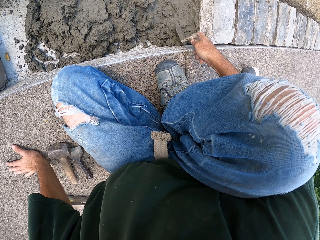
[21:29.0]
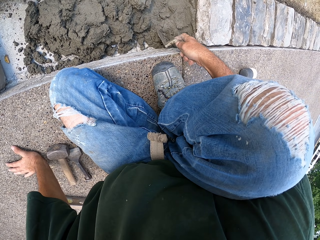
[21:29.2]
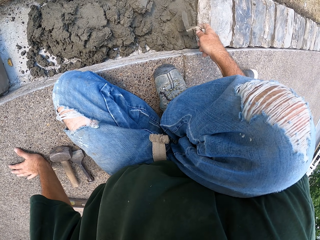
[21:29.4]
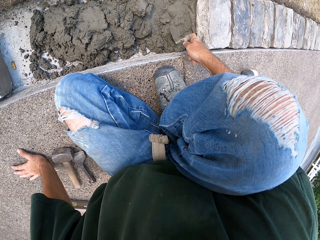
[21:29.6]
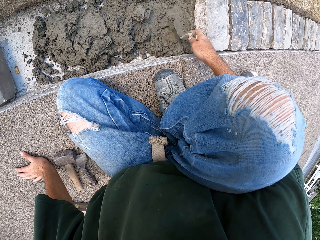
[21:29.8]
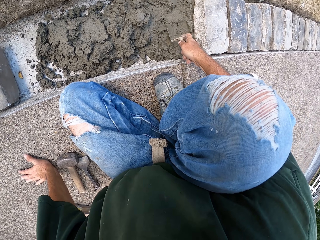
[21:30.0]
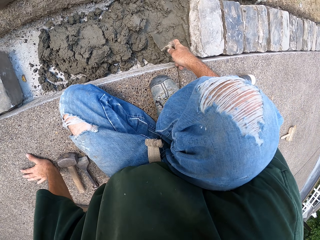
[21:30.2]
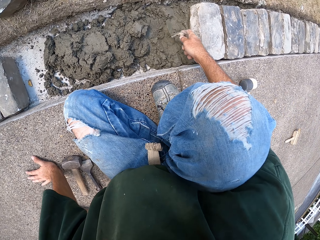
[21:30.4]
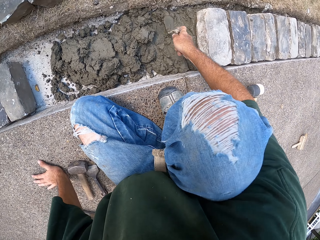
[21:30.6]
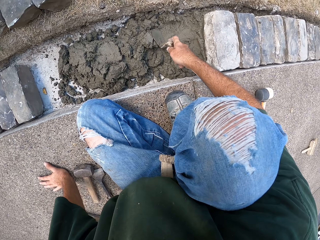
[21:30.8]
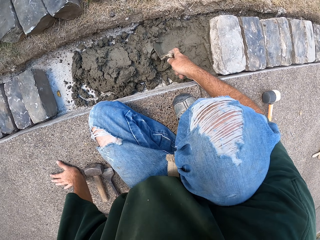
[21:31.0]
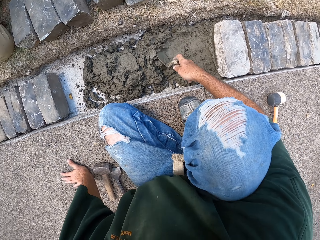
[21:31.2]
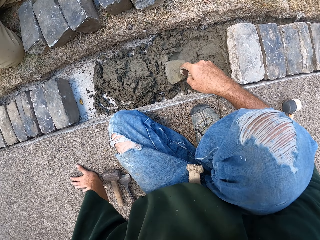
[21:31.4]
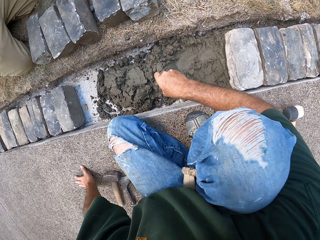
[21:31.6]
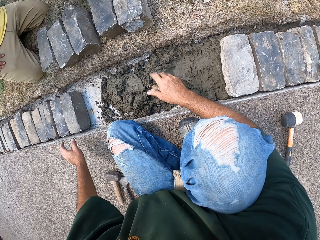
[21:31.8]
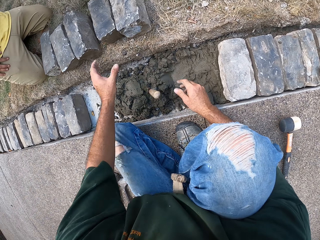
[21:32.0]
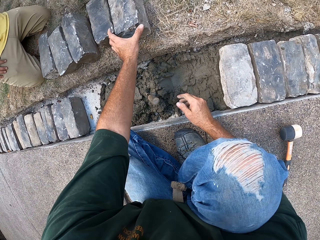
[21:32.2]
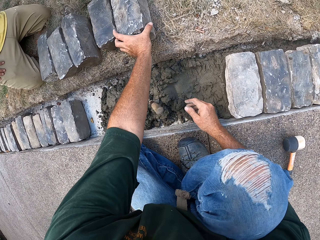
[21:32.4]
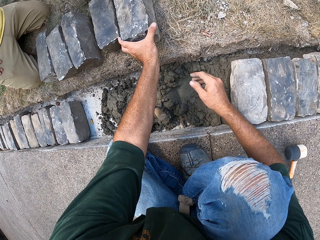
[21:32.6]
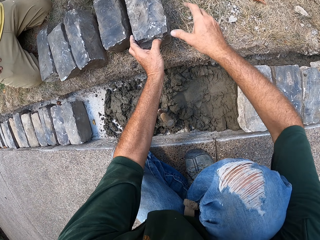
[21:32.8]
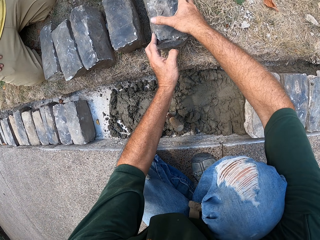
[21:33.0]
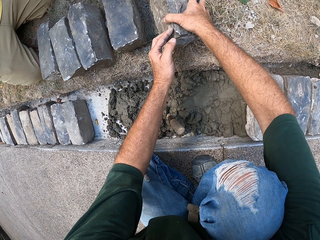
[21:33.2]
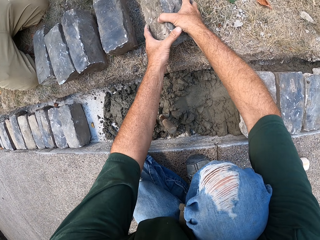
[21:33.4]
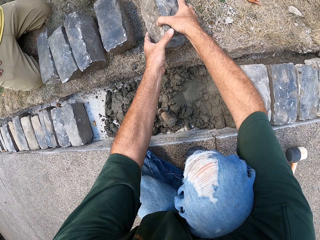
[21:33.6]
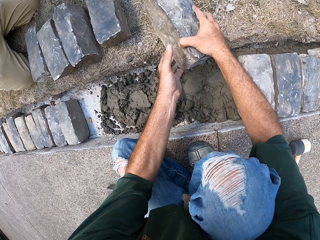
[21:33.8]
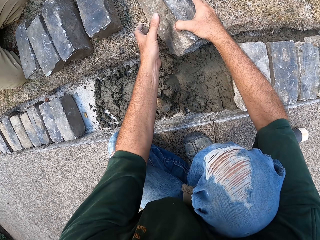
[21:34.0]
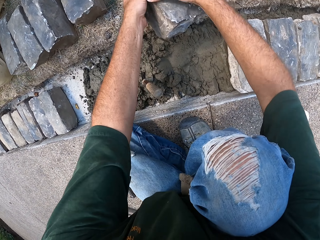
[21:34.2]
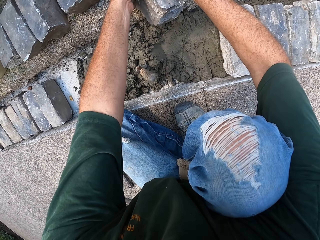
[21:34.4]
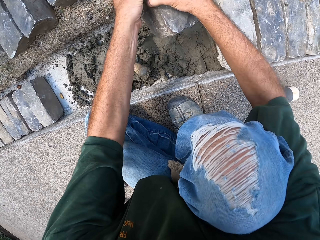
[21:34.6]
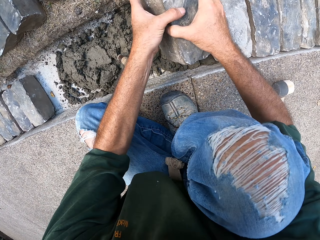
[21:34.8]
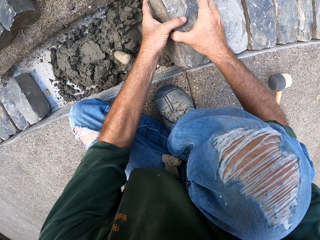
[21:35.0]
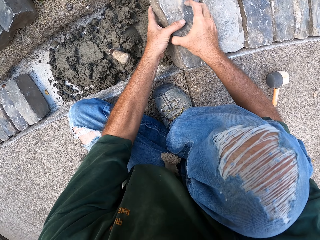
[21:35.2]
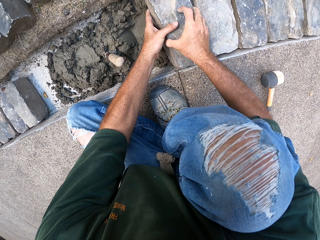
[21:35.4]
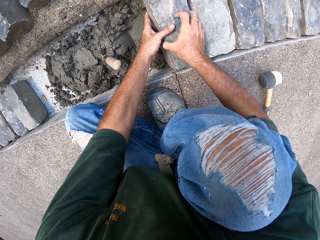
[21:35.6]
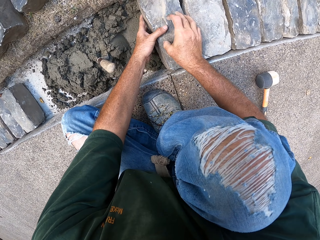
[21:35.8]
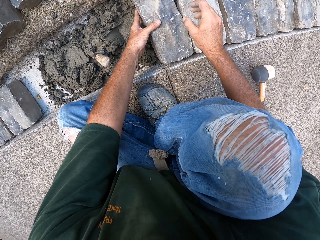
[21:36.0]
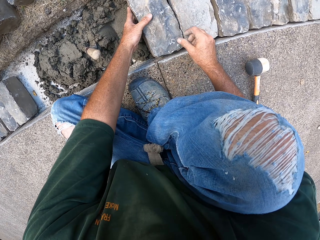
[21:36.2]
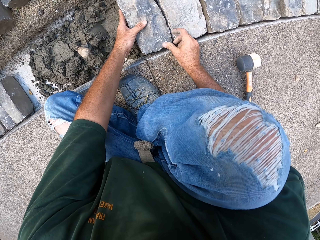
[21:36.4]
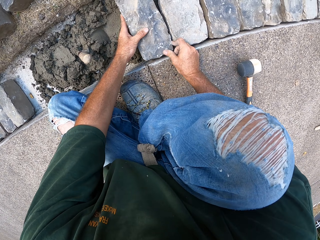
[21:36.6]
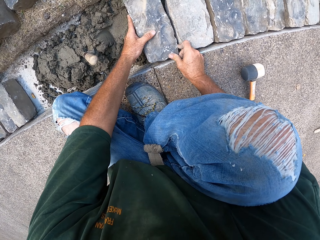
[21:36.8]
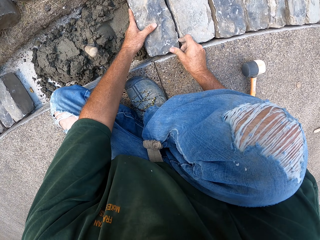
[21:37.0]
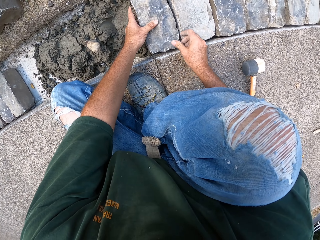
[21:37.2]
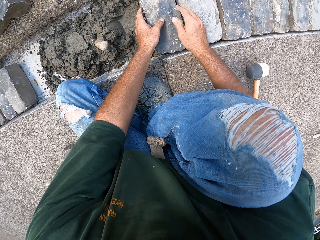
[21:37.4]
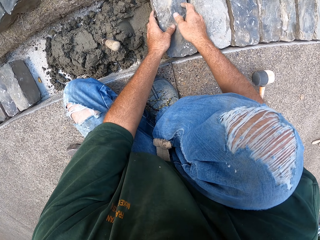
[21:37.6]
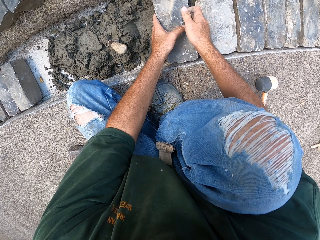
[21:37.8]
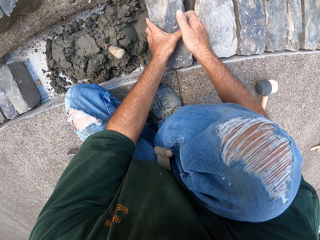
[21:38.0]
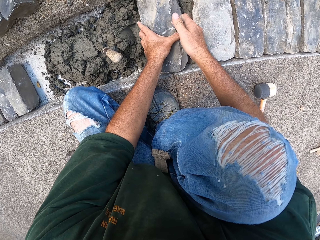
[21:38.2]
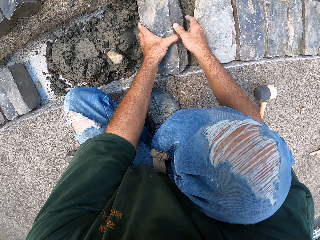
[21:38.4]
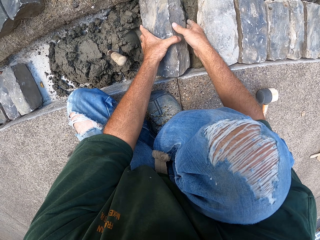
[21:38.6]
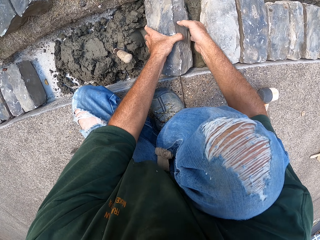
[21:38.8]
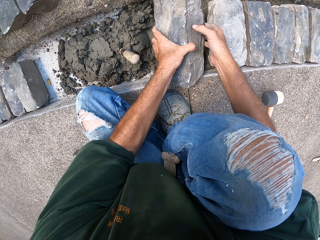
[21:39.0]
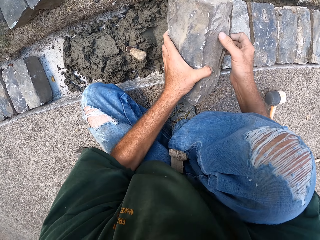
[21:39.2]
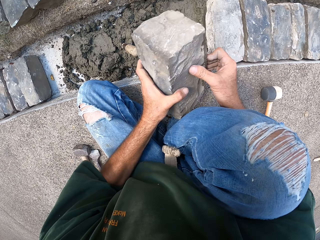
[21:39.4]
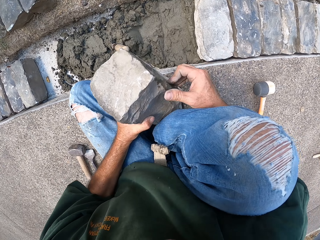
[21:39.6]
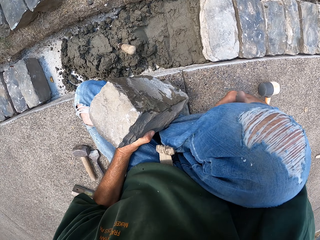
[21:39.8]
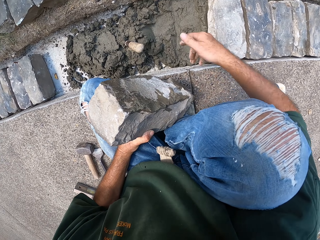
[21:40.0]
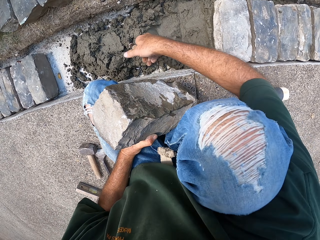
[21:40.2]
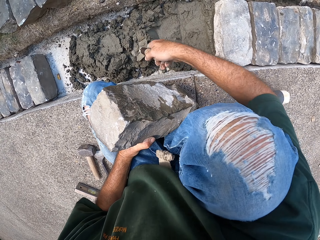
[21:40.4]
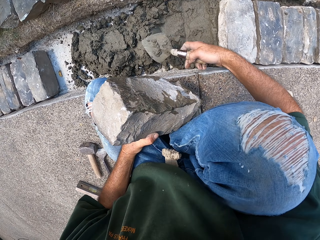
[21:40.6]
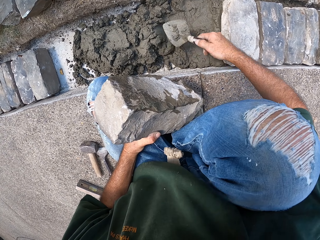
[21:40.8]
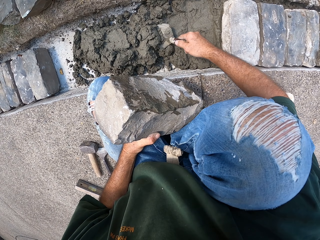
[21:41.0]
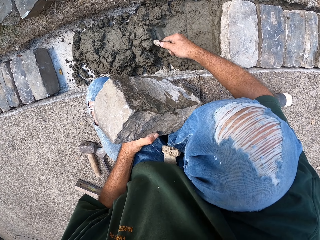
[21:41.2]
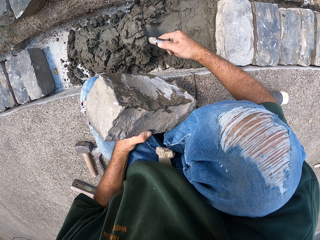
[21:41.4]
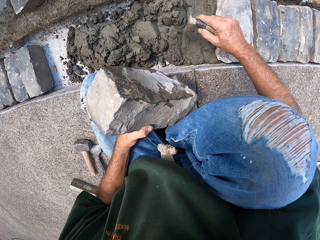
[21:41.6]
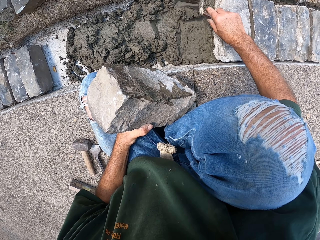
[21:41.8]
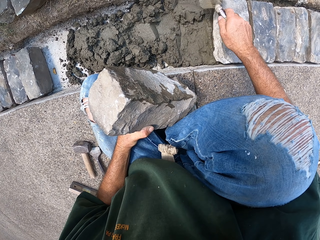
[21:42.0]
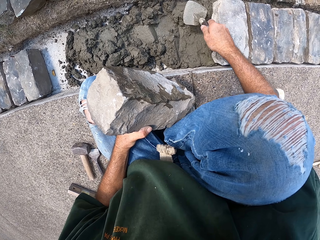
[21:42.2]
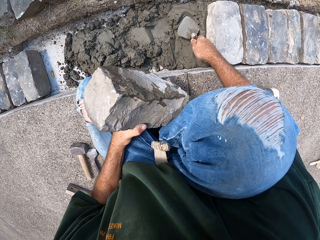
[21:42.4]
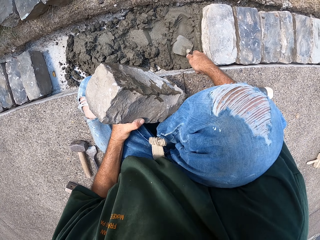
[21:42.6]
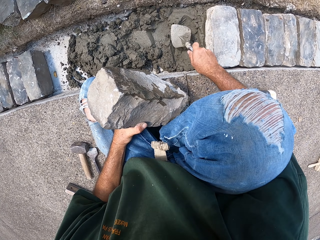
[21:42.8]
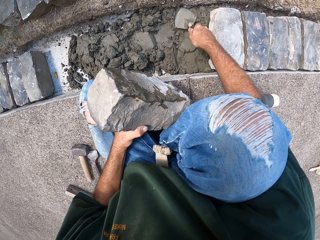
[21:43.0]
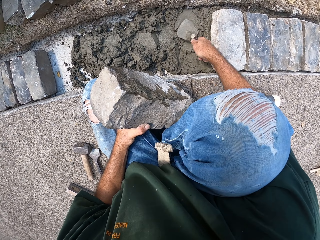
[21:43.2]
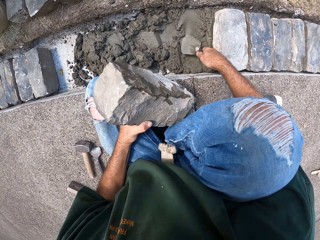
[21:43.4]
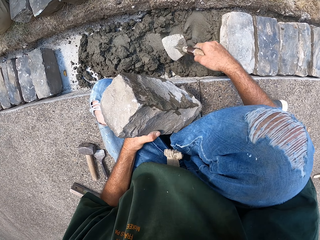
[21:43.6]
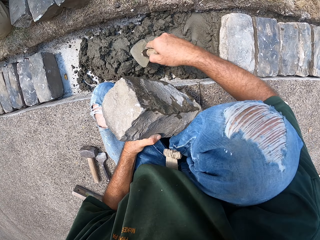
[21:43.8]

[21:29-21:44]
The camera wearer holds the brick. They put a stone in the furrow. They fix the brick. They hold the bricks. They spread mortar with a trowel. They scoop the concrete. They pour the concrete. They level the concrete.

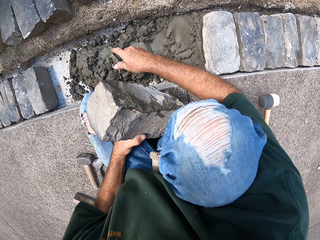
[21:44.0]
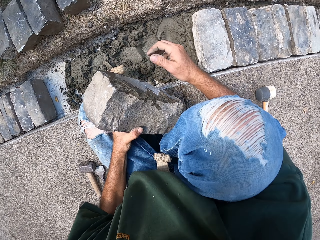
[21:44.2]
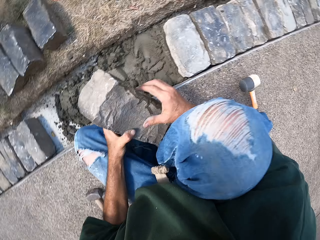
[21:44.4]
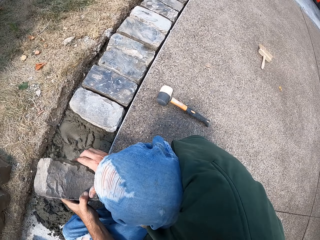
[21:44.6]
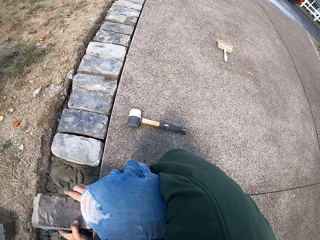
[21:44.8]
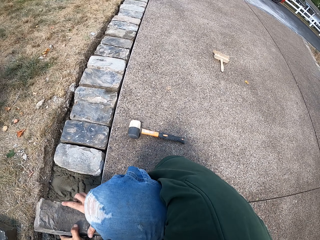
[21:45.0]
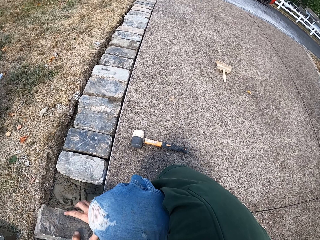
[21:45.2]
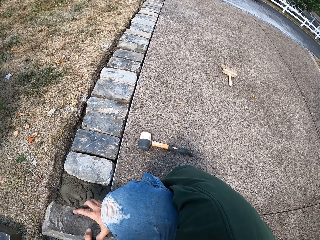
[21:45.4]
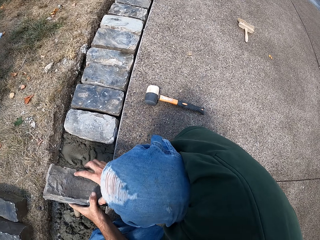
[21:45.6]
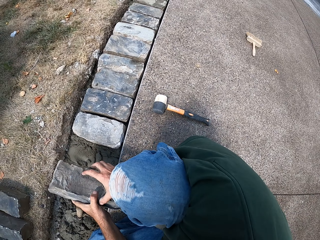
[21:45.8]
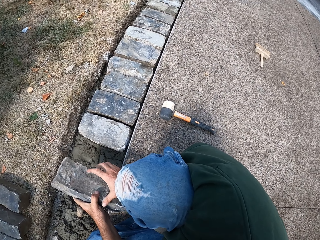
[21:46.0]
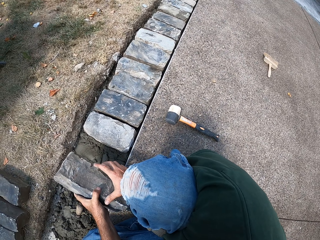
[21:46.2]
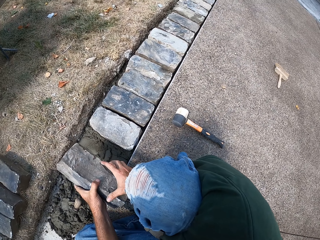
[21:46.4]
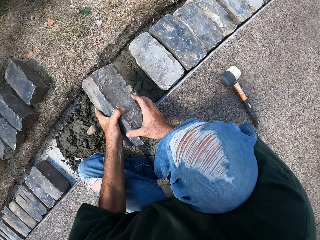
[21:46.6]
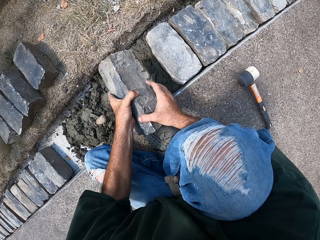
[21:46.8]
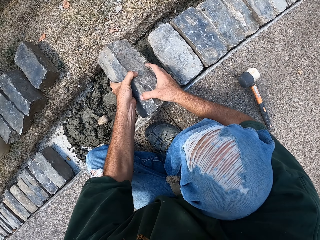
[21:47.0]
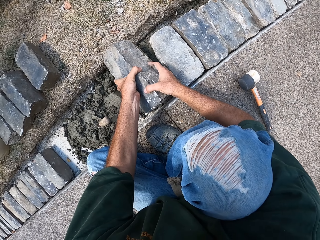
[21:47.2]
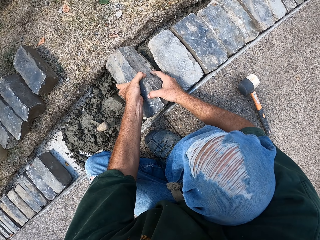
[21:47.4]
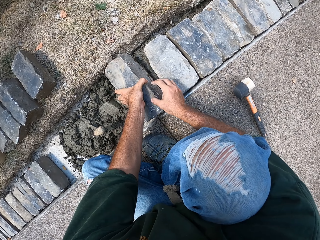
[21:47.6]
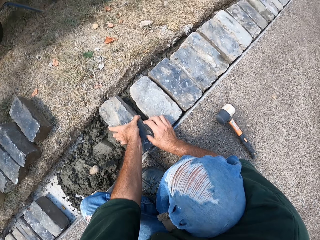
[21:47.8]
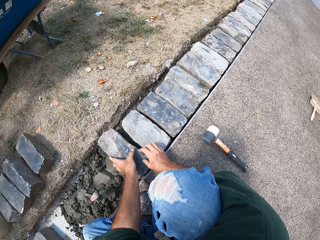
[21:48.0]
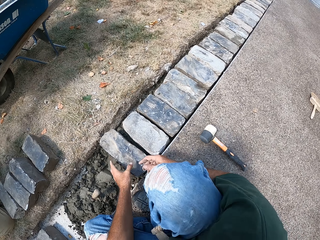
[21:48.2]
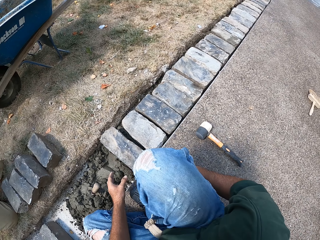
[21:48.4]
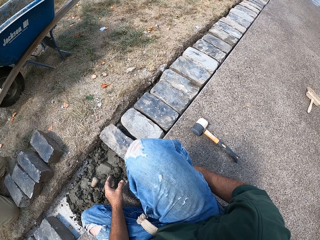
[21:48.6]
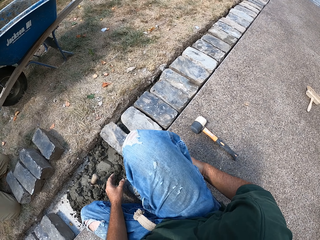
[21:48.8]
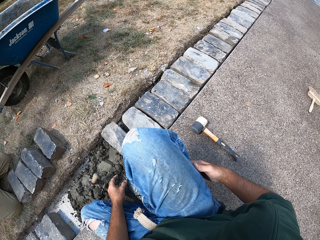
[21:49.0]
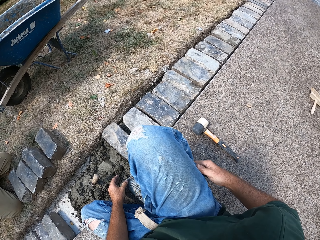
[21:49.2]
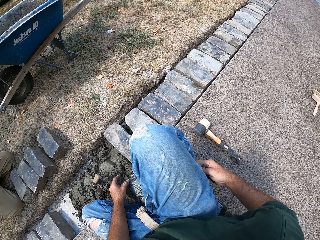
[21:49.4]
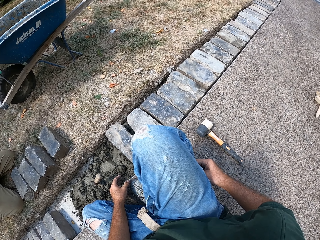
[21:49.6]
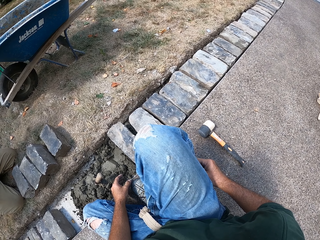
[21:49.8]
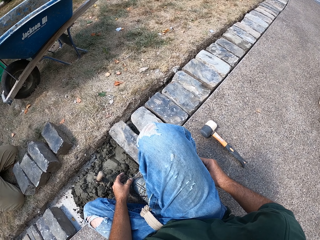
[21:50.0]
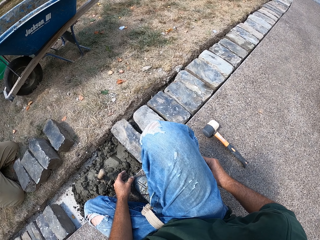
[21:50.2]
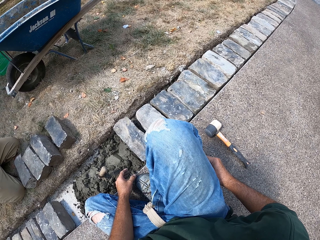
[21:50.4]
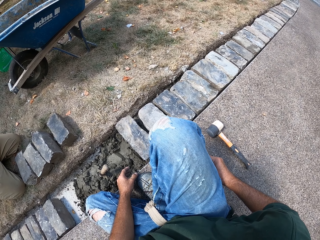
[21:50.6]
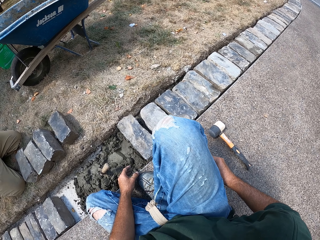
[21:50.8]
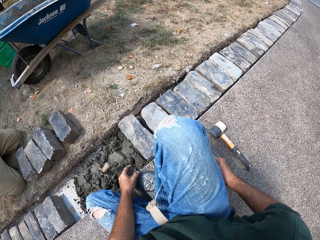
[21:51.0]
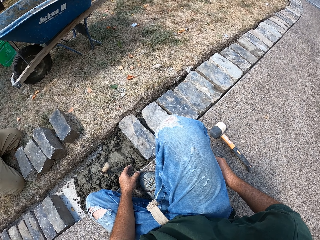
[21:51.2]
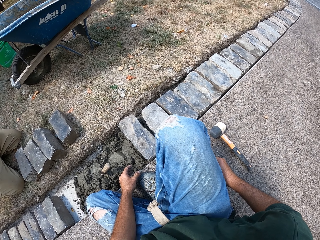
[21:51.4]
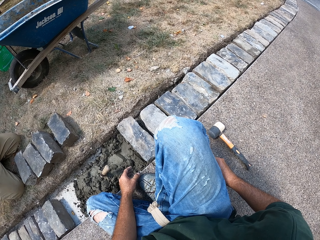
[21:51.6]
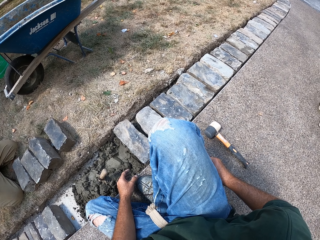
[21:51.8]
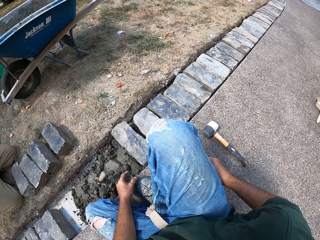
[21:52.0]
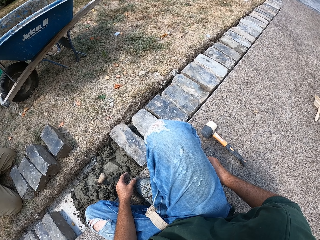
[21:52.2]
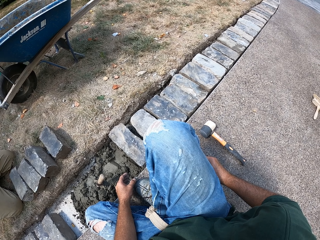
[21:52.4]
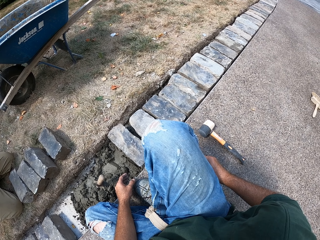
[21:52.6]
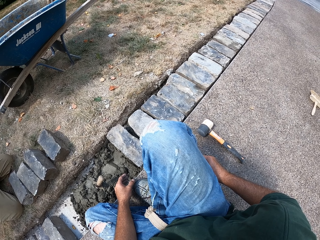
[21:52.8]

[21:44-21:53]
The camera wearer fixes the brick. They put a stone in the furrow.
